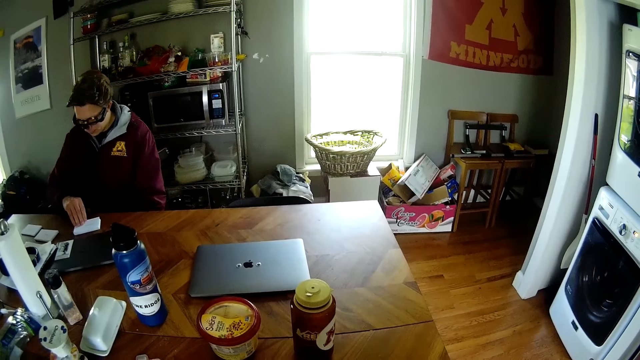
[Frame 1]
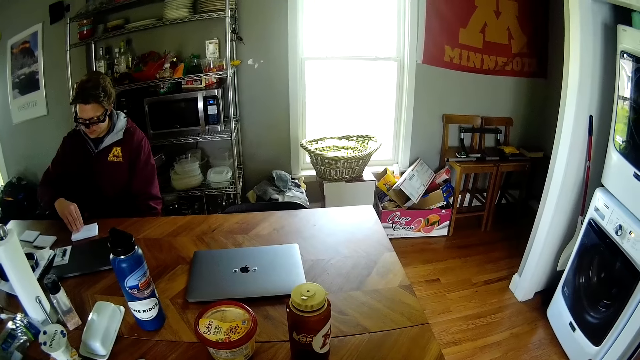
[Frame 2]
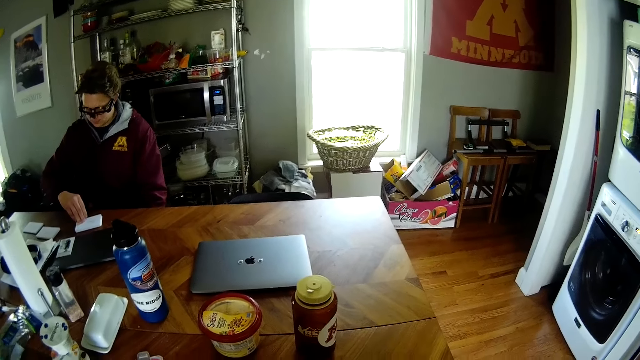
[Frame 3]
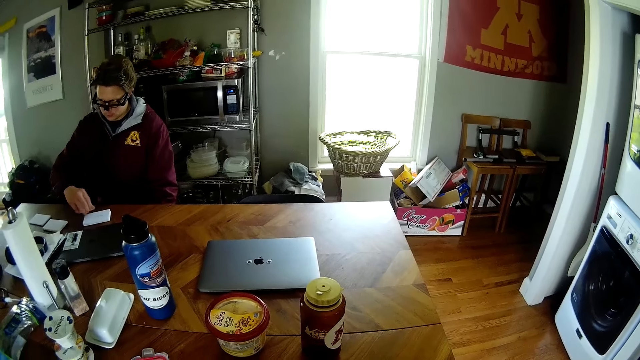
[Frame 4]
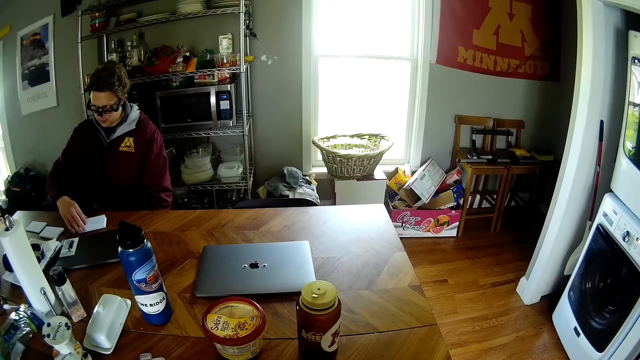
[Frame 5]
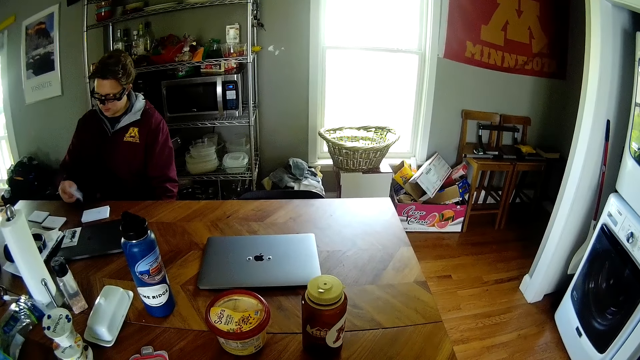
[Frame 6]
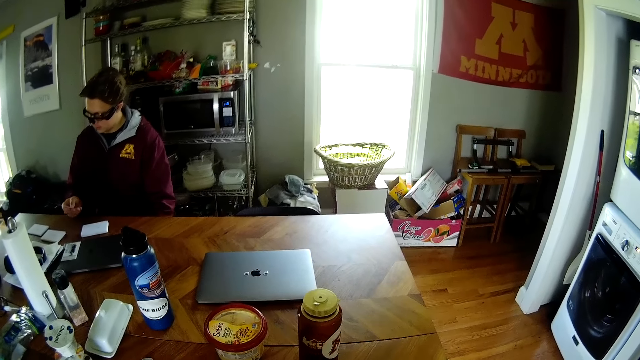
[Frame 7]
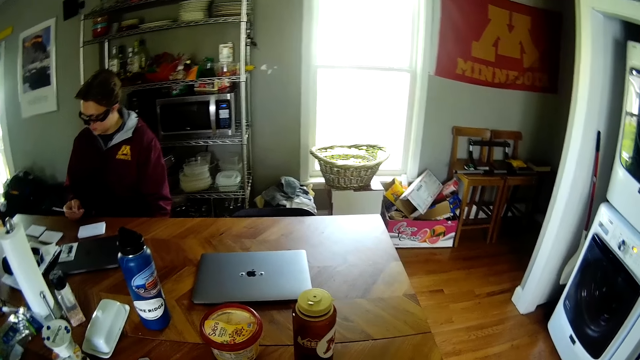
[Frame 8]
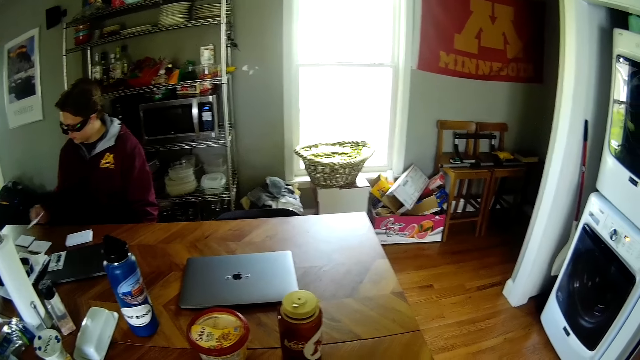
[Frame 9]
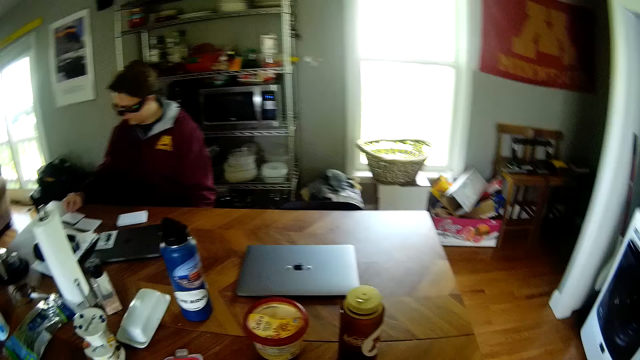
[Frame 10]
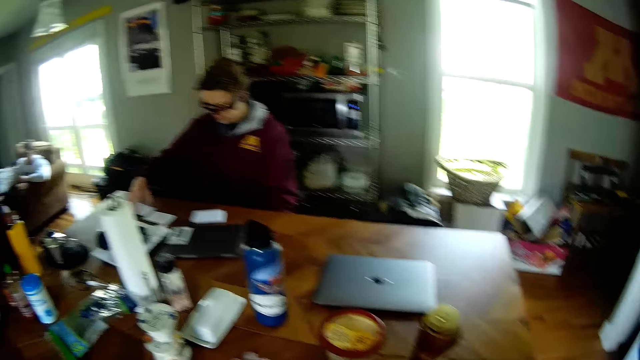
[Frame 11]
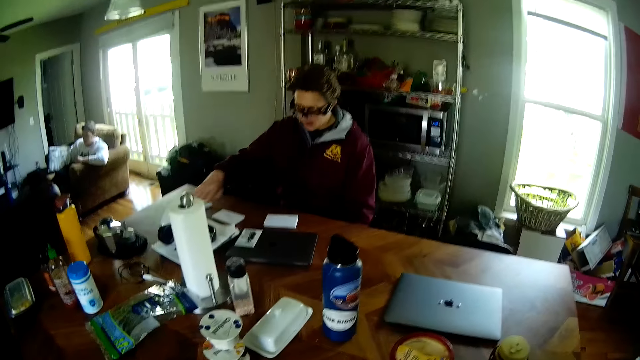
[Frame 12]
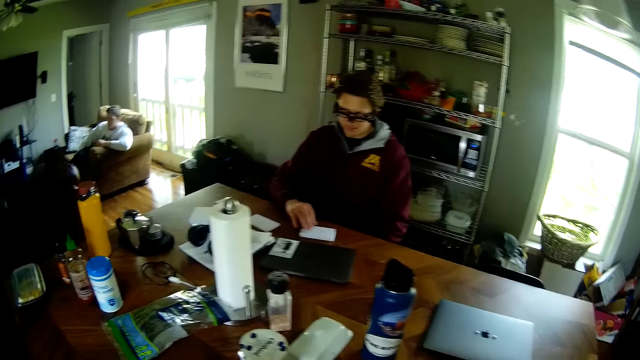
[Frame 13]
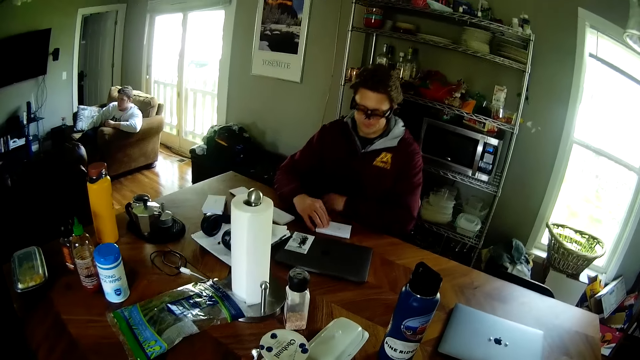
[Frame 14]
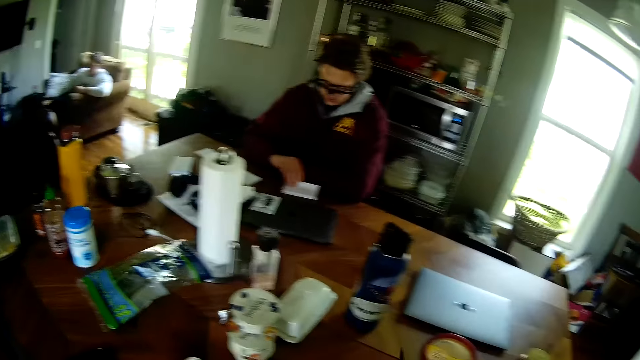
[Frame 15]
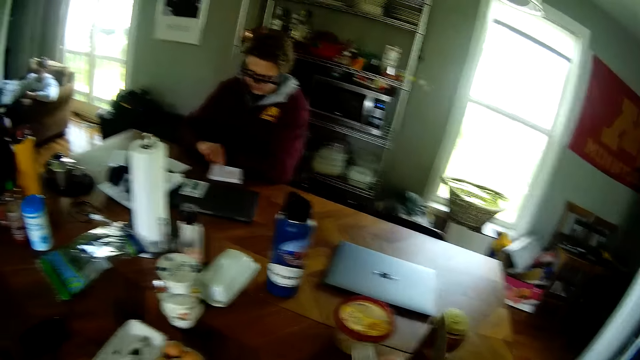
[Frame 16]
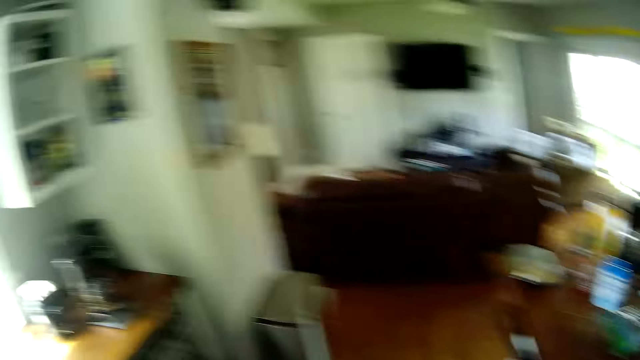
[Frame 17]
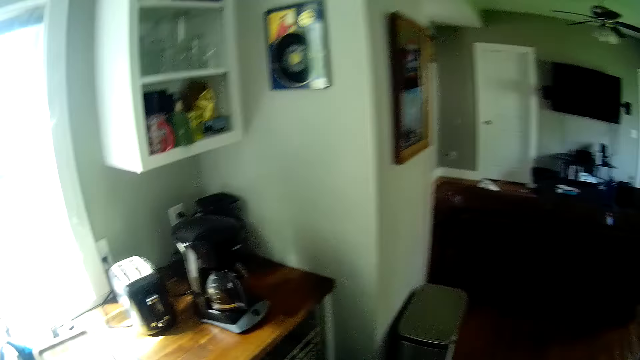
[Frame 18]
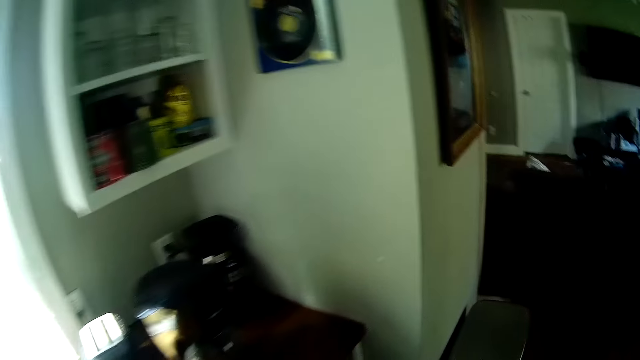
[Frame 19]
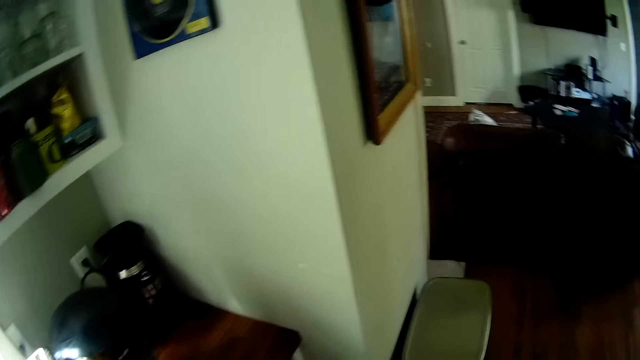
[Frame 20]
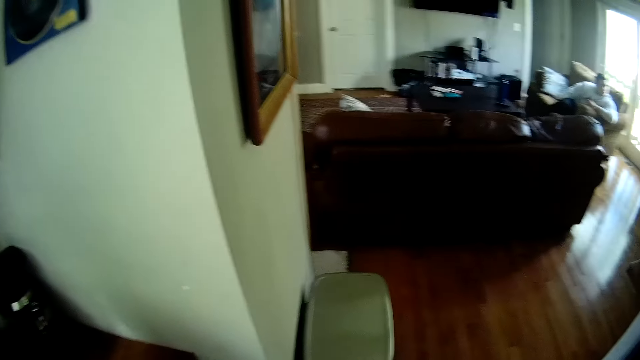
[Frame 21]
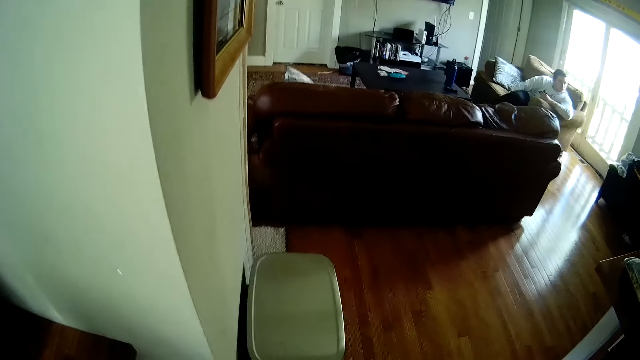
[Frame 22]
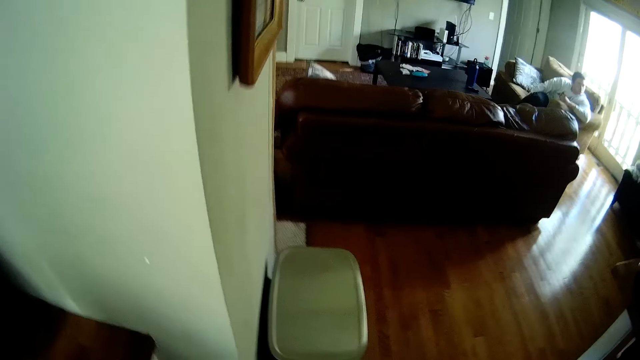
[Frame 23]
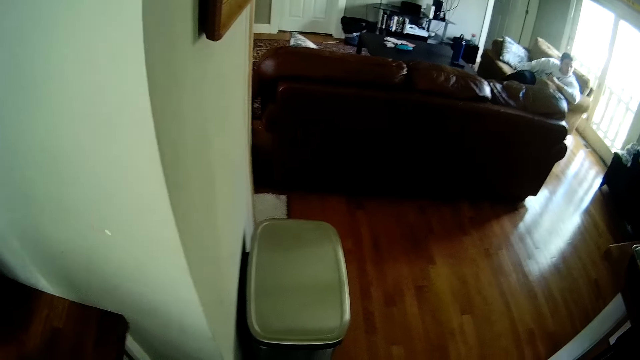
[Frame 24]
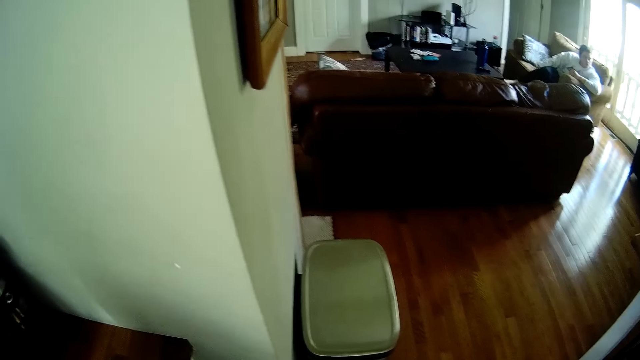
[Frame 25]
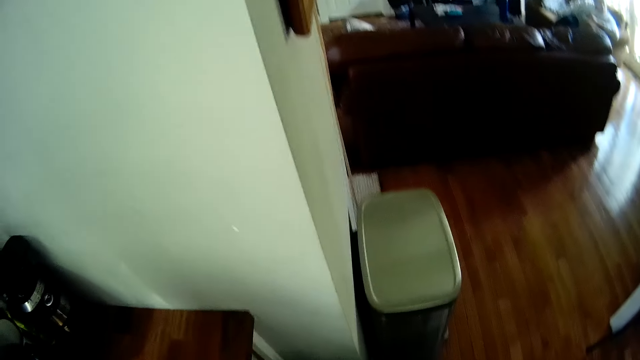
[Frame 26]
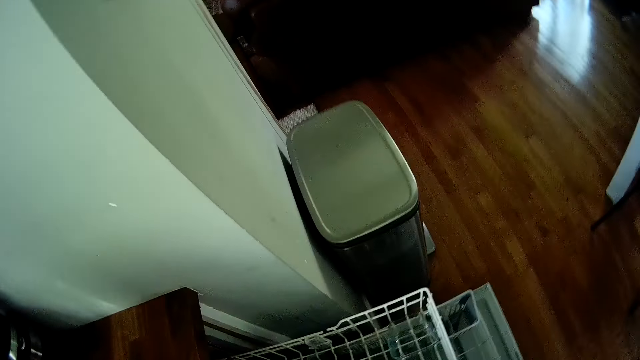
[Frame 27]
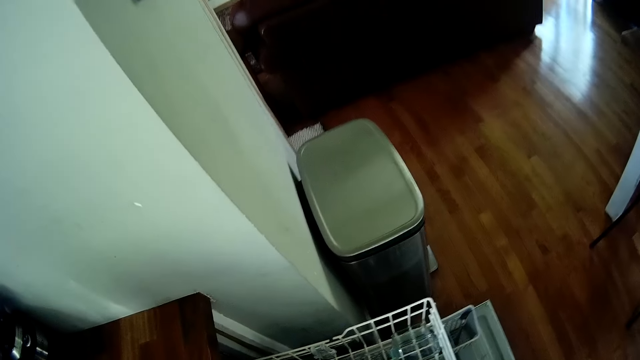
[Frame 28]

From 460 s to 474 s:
A man picks a white paper from the table with his right hand. The man drops the white paper on the table with his right hand. The camera wearer looks around the room. The man picks the white paper from the table with his right hand. The camera wearer converses with the man. They move around the room and pick something.

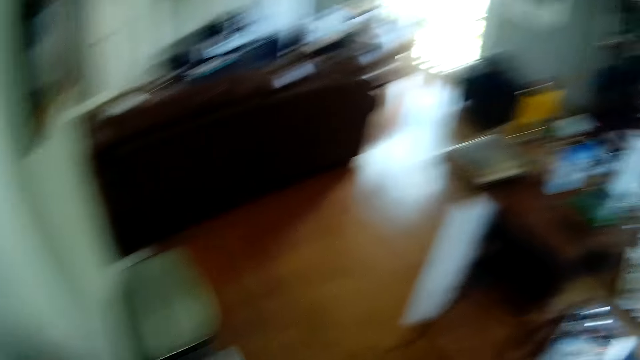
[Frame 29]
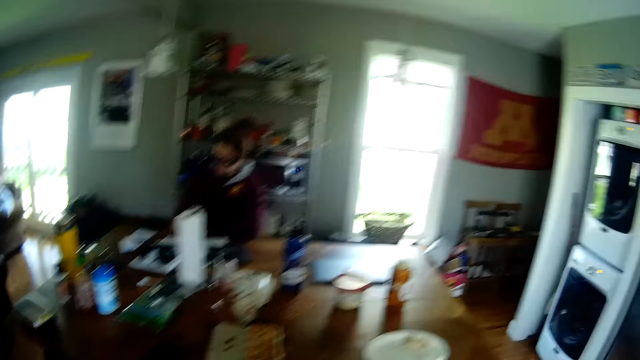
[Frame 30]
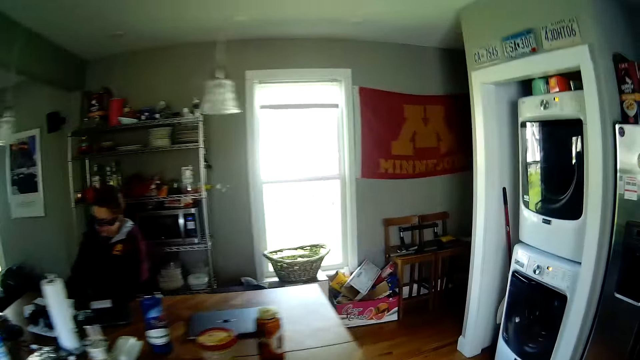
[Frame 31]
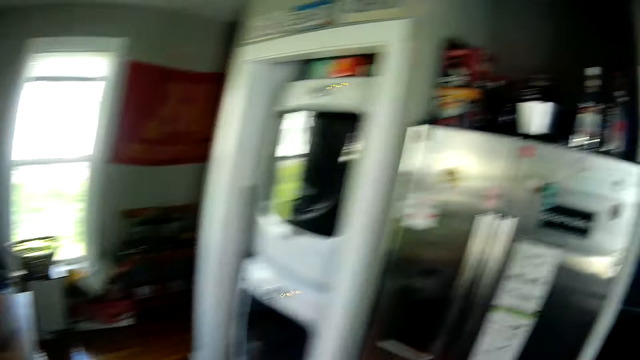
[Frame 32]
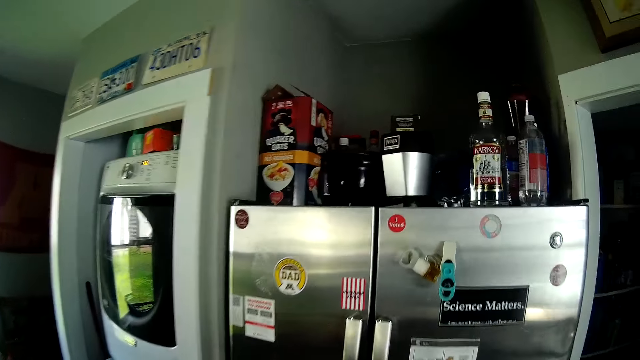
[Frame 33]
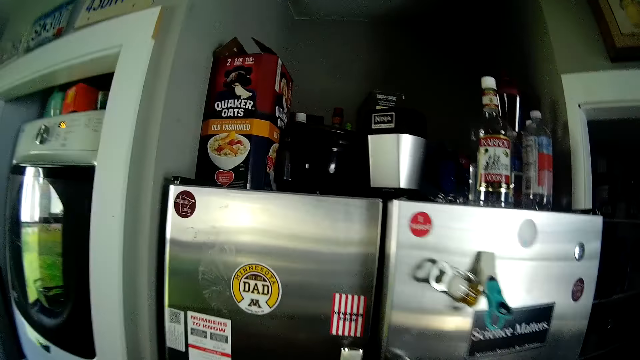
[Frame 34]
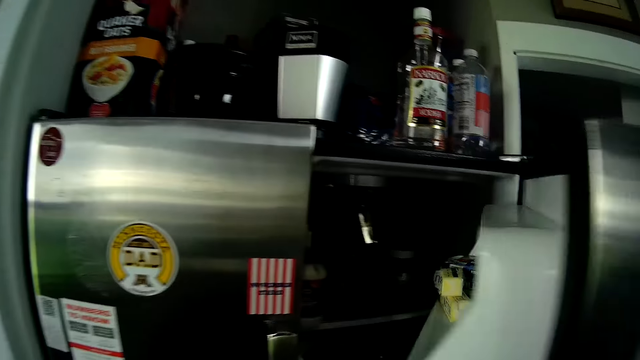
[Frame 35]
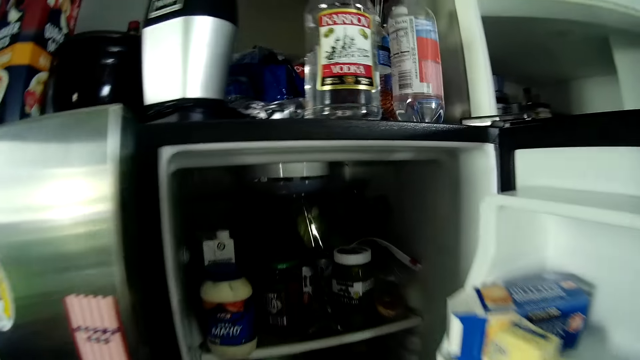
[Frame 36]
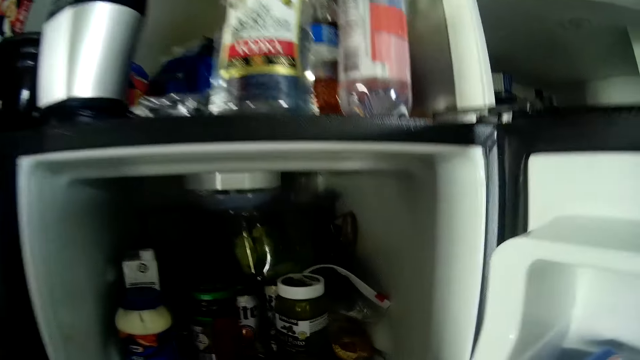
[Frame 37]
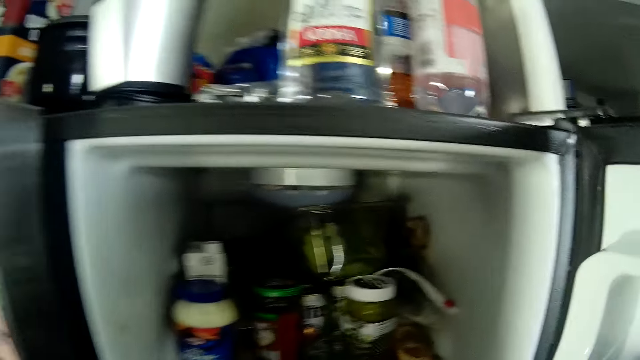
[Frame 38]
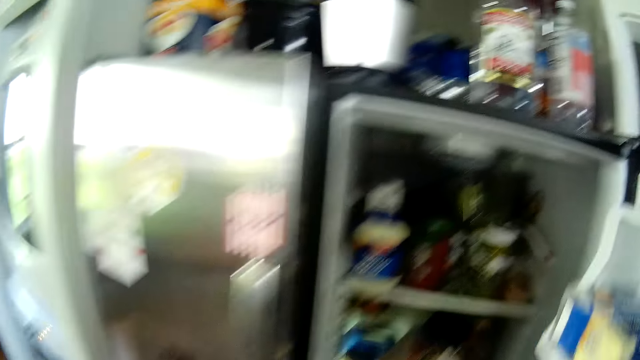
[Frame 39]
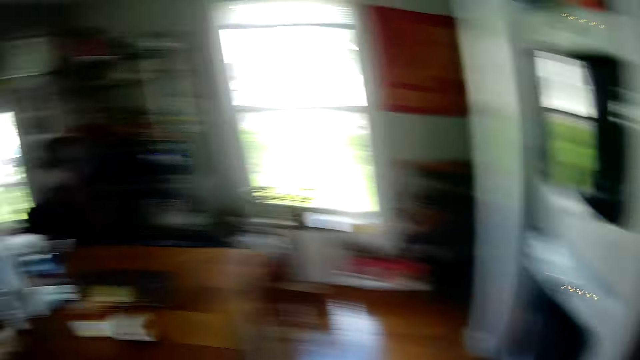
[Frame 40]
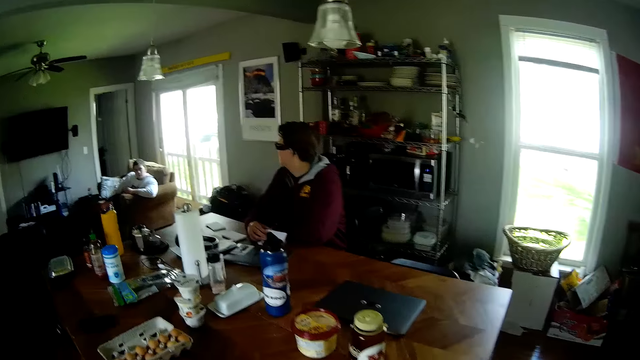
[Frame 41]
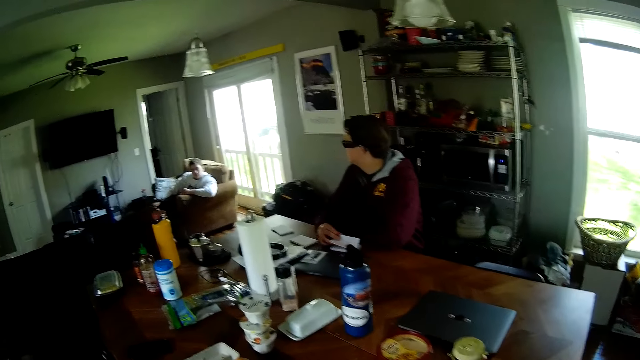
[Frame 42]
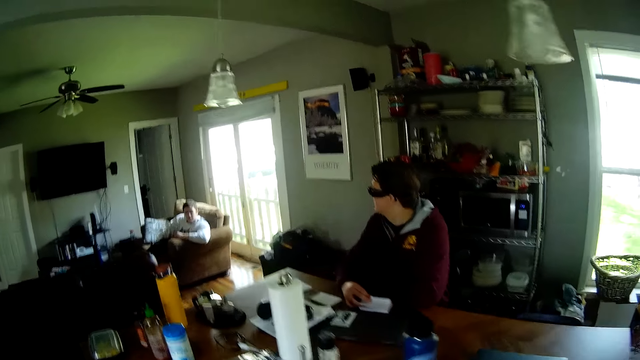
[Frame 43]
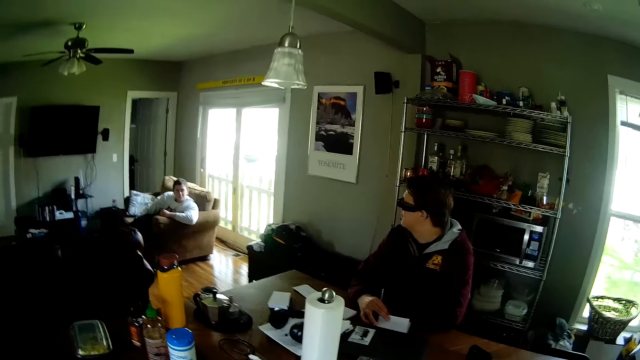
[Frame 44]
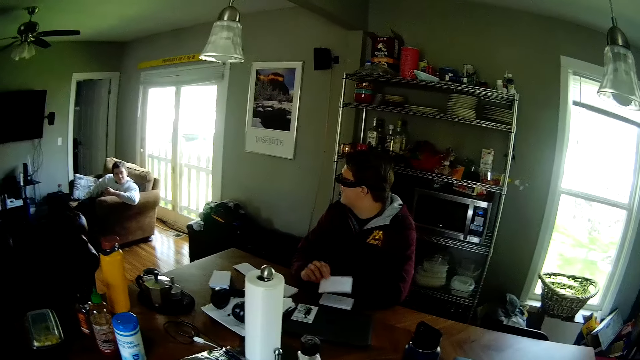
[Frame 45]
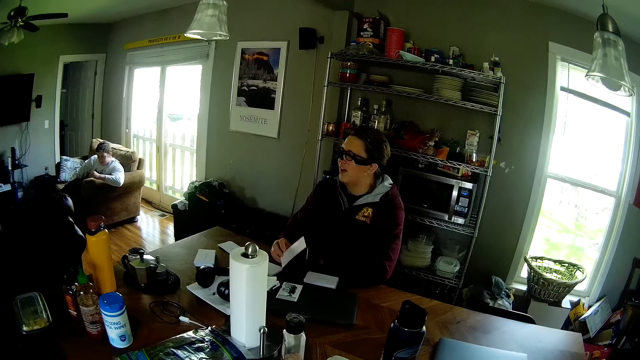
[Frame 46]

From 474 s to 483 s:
The camera wearer moves around the room. He opens a fridge with his left hand. He closes the fridge with his right hand. He picks something from the fridge. A man talks to another man. The camera wearer moves towards the table and converses with a man.
